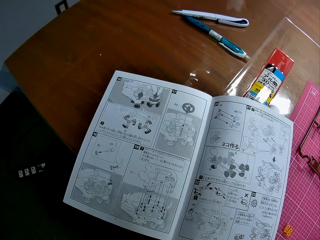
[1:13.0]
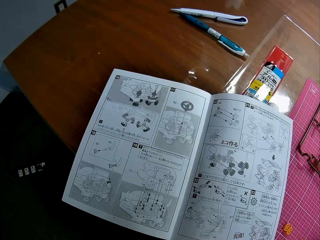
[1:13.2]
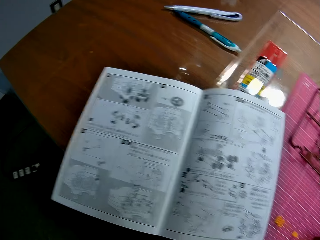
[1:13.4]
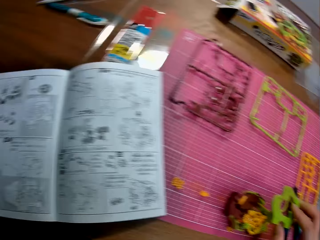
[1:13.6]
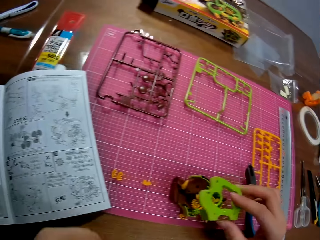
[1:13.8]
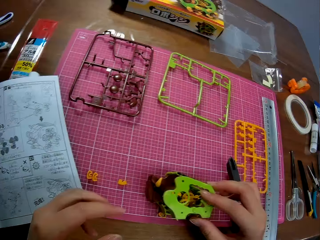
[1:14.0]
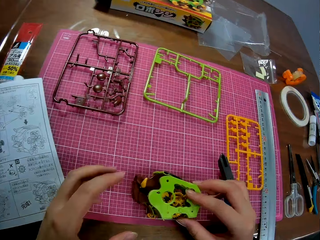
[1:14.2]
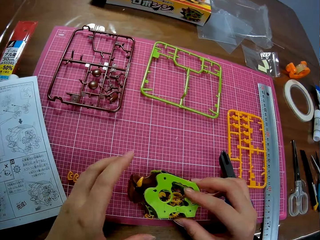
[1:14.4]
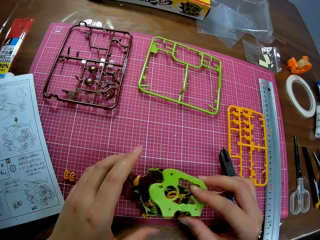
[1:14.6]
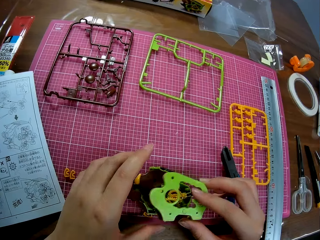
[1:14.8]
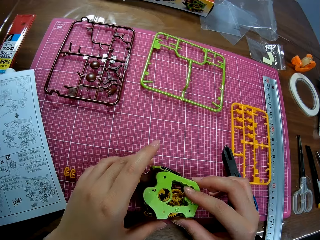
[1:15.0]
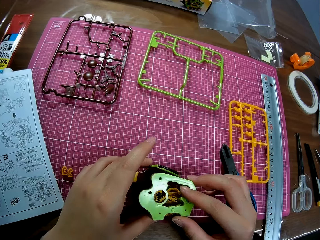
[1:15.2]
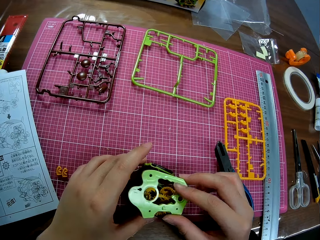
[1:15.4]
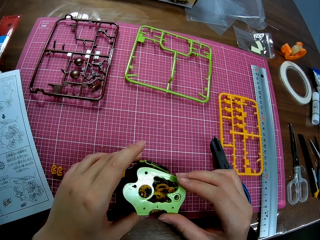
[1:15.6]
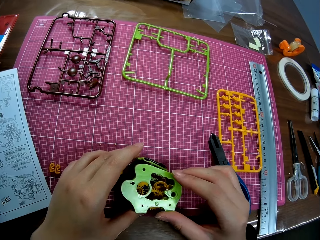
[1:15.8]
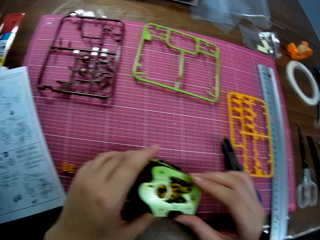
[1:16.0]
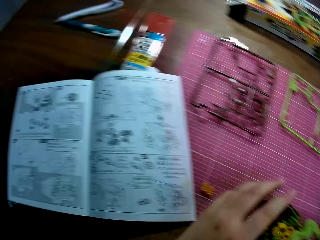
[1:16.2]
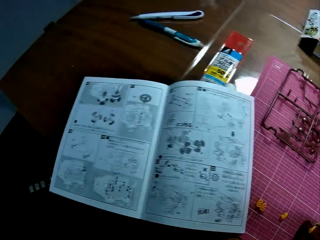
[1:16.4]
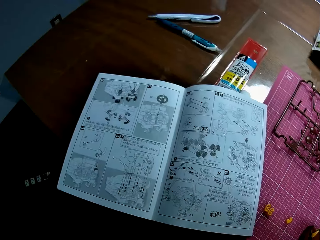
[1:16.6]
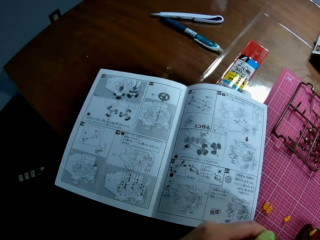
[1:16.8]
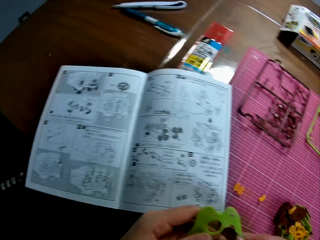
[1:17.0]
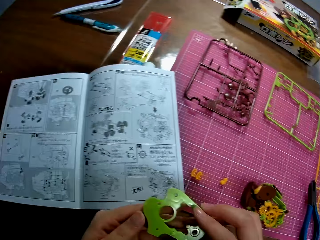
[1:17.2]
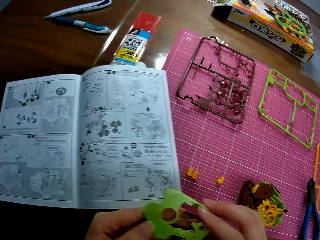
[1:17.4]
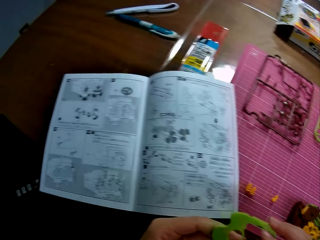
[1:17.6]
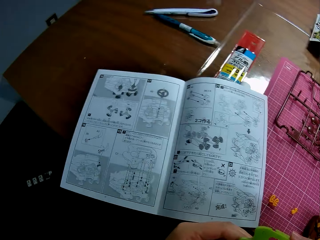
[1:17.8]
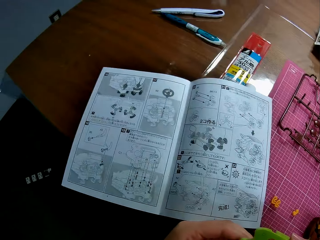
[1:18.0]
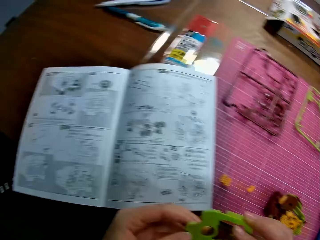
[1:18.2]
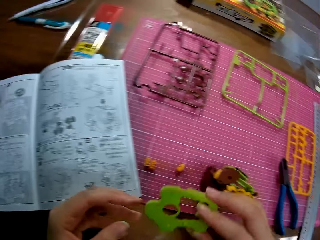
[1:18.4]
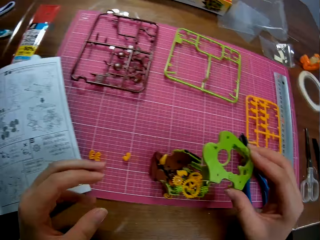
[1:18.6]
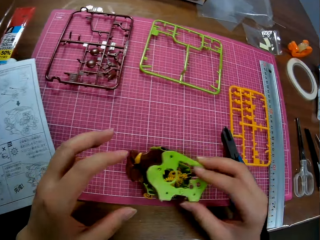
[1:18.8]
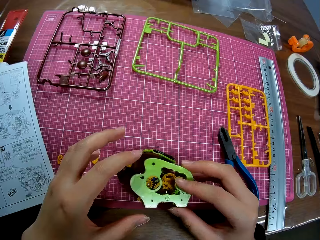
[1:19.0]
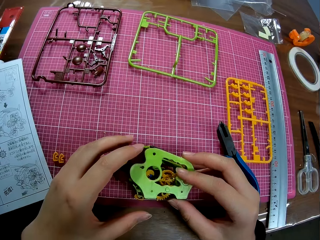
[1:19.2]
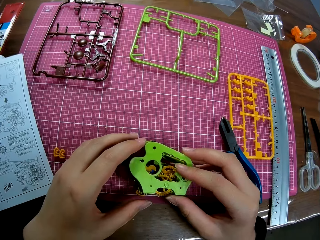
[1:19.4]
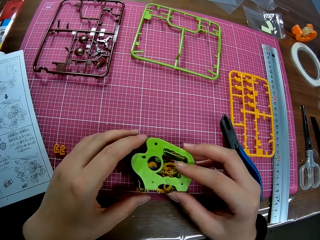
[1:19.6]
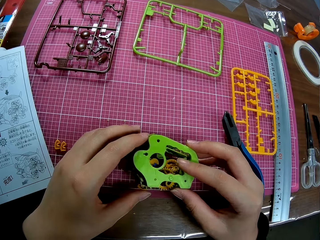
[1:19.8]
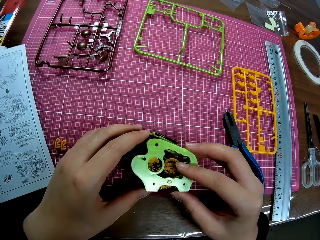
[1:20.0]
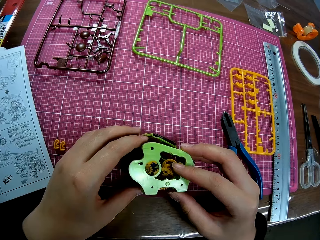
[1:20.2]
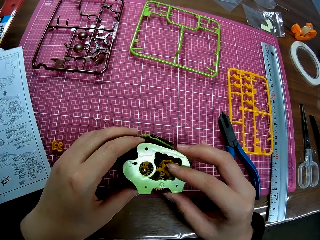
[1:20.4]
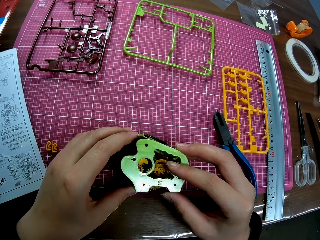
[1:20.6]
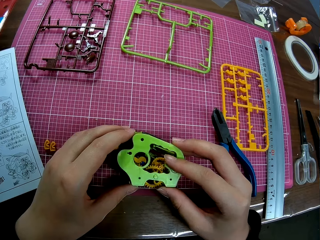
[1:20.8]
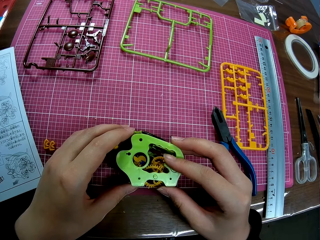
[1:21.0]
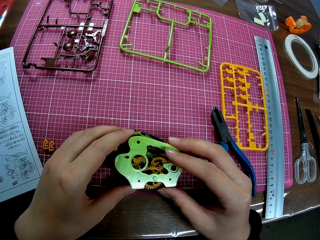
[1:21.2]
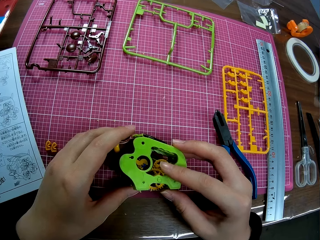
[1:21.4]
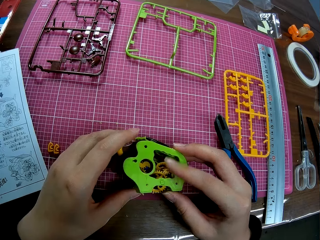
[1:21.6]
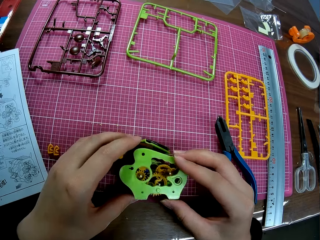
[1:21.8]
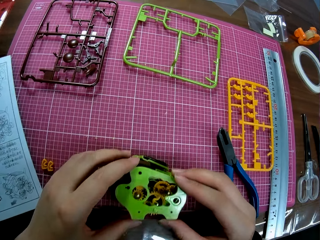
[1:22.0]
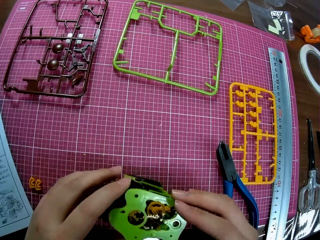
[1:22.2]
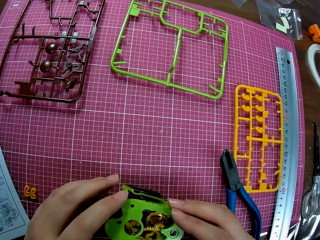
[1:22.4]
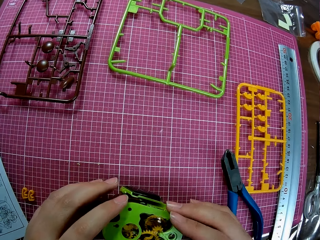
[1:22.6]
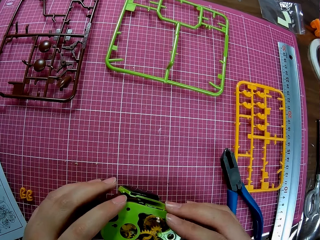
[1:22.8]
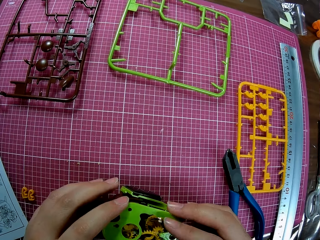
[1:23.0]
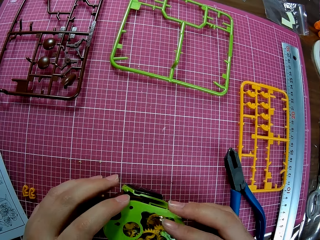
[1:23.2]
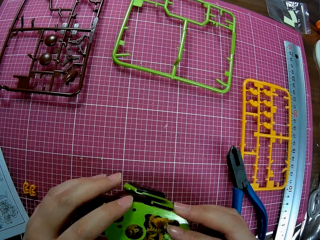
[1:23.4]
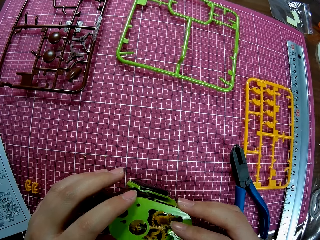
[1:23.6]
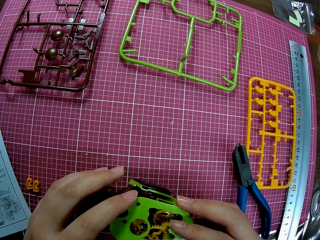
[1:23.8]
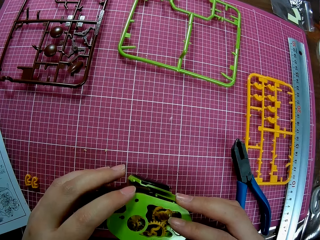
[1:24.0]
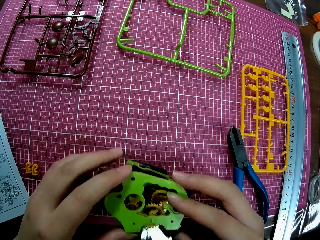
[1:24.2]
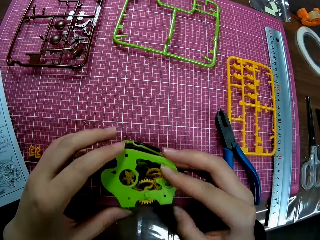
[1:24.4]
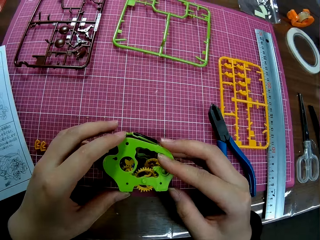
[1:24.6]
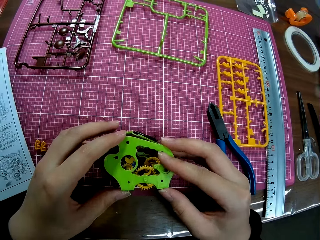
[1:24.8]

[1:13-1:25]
The camera wearer looks at the sheet in her hands. She looks at the book on the table. She removes the art piece on the art work. She fixes the sheet in her hands on the engine on the table.

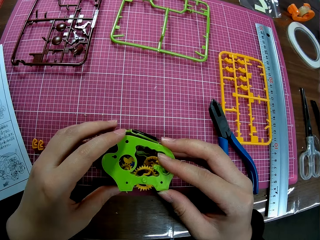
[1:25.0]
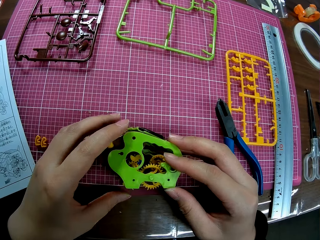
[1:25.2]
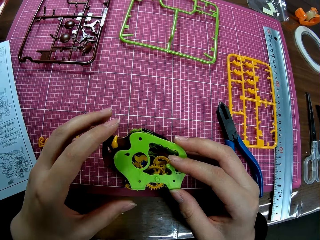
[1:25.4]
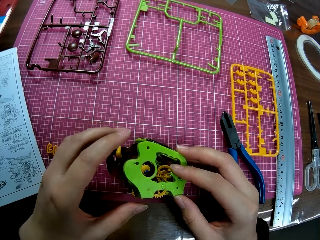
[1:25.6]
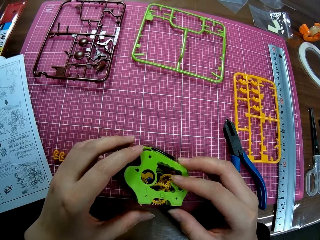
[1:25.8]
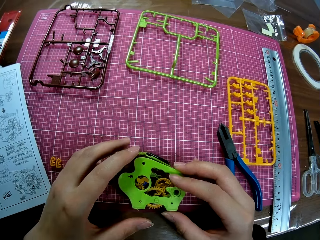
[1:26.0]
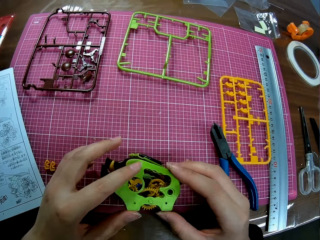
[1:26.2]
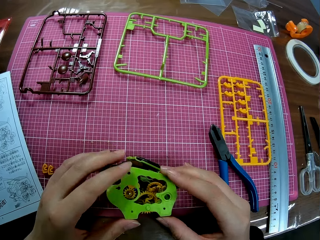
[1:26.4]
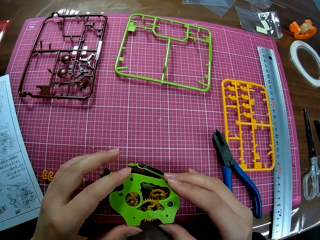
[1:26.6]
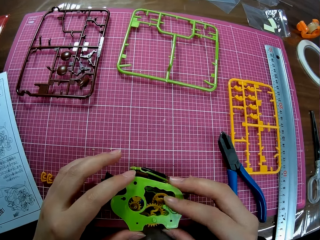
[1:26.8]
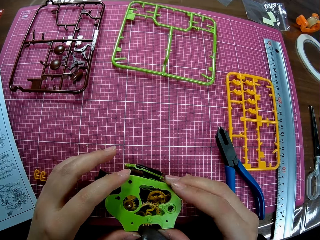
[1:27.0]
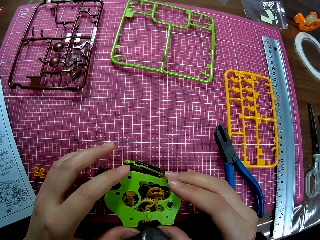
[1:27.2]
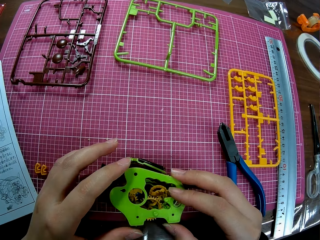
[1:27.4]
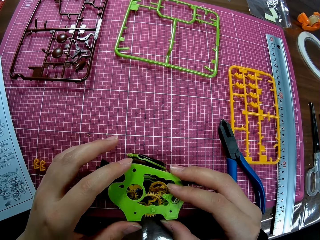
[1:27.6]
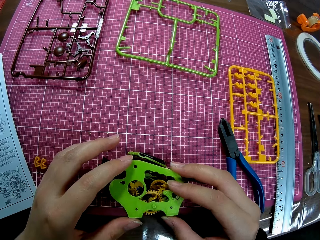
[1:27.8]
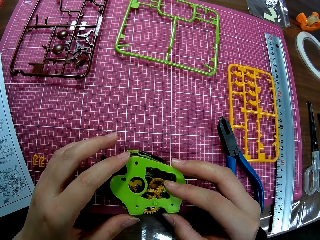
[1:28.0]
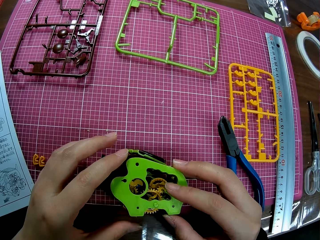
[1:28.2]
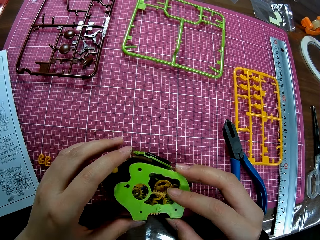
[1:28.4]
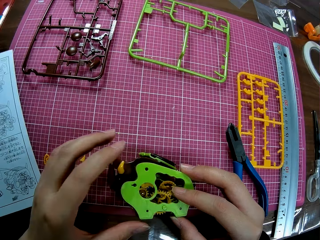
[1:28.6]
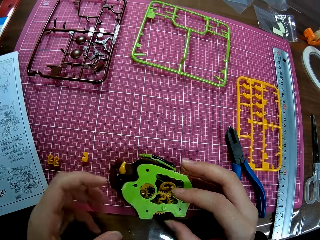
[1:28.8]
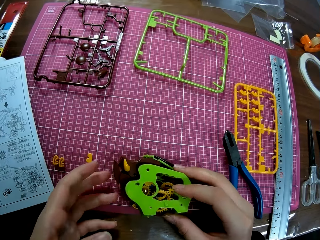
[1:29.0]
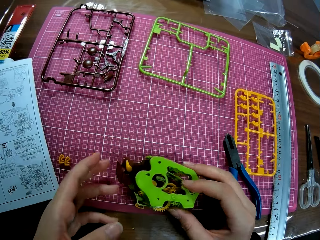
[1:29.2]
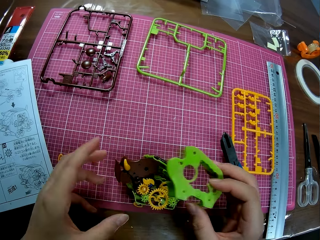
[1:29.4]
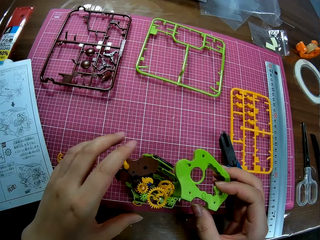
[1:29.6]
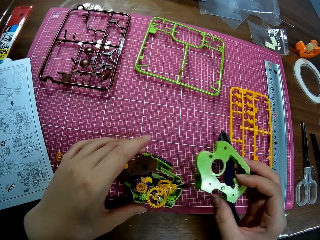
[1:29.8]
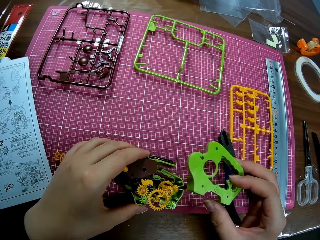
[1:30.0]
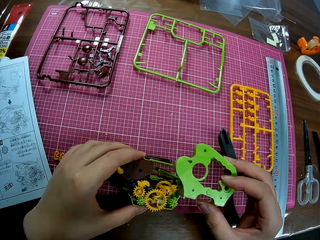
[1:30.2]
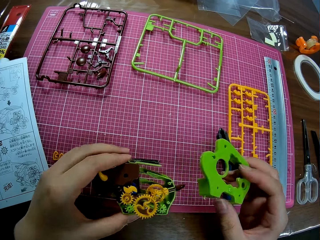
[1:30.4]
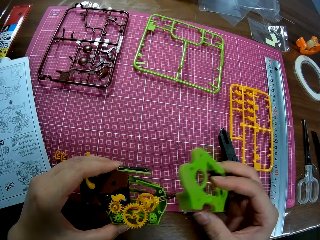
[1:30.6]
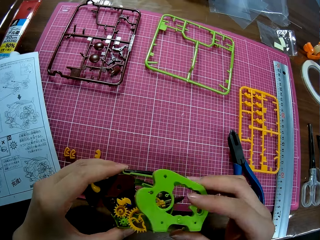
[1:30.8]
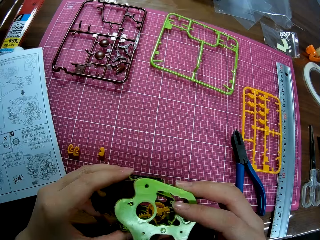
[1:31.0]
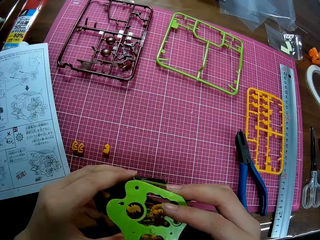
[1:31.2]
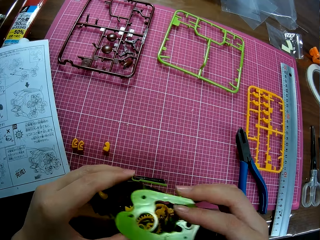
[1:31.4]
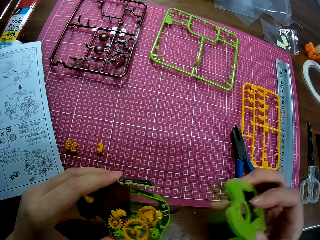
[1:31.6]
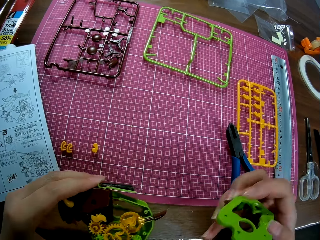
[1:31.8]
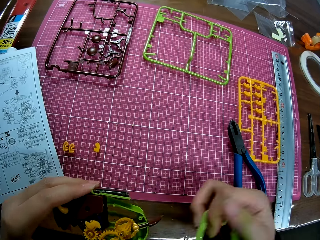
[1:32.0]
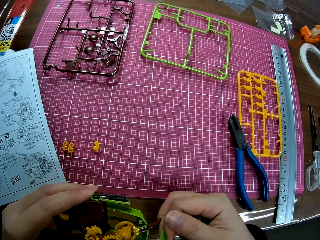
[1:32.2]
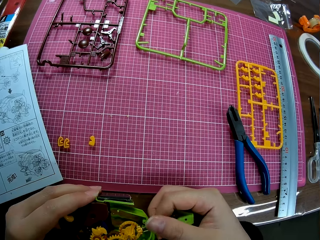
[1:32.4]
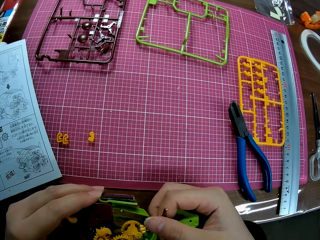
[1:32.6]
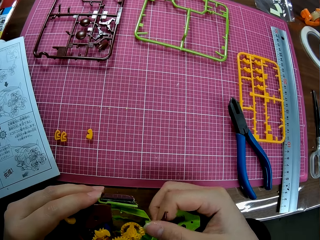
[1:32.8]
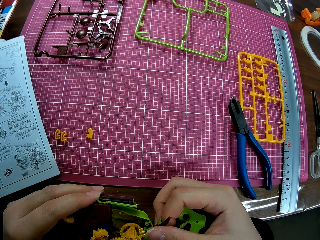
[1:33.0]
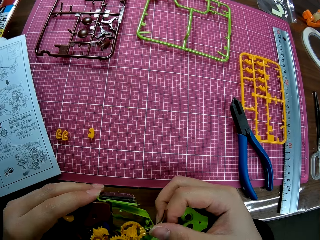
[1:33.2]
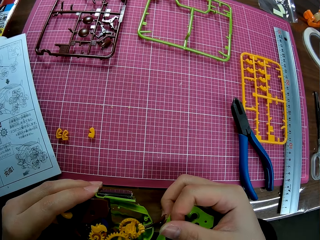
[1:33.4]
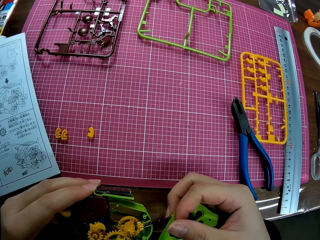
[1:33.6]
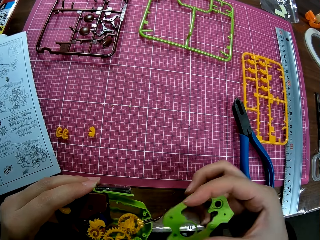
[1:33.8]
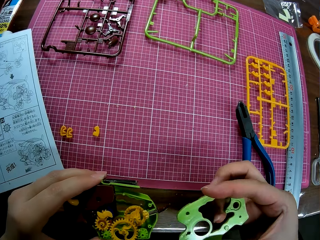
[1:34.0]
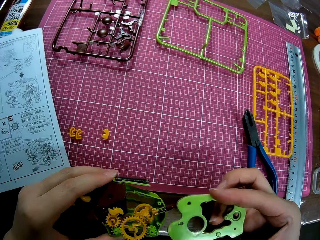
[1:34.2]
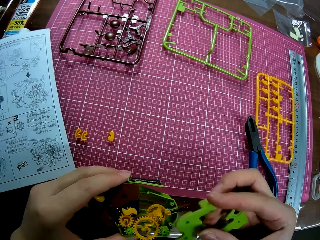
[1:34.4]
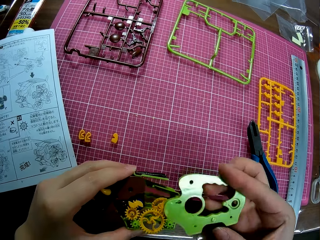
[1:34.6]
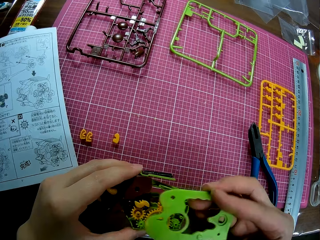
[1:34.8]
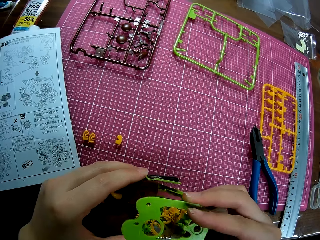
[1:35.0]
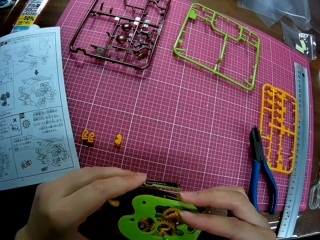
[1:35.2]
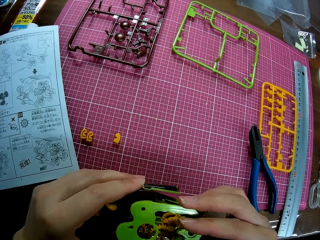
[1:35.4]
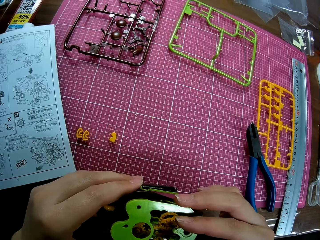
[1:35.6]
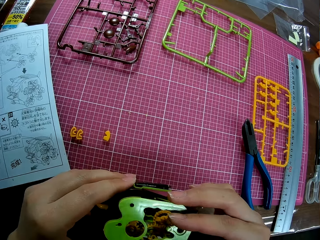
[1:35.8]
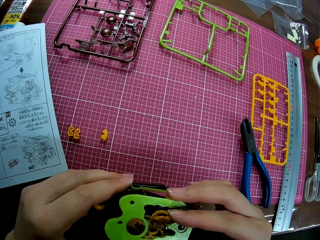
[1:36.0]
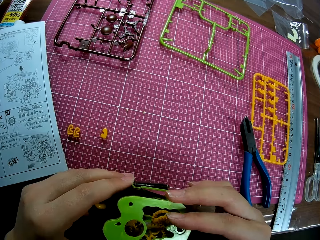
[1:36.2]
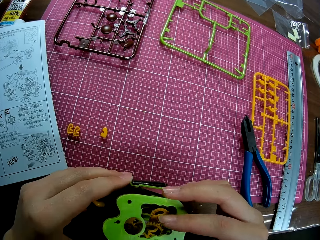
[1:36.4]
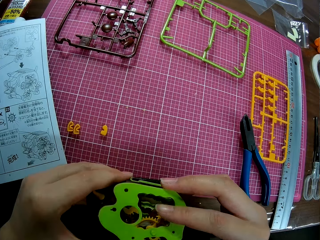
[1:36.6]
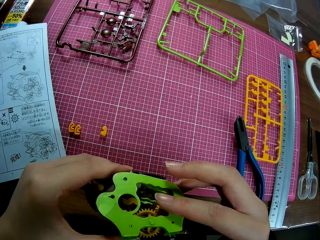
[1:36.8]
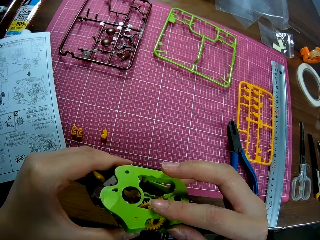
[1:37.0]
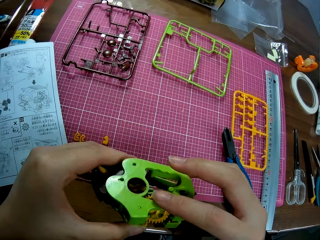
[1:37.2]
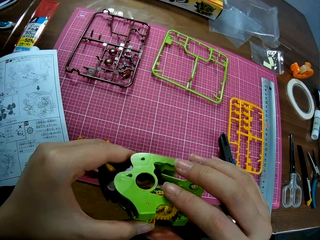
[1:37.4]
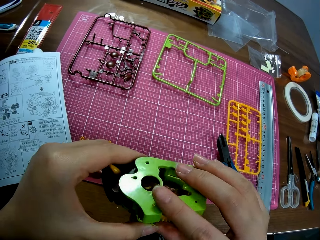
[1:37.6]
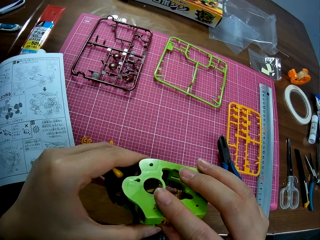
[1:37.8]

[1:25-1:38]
The camera wearer removes the art piece on the art work. They pick up the art work. They fix the art piece on the art work. They connect the art piece on the art work.
